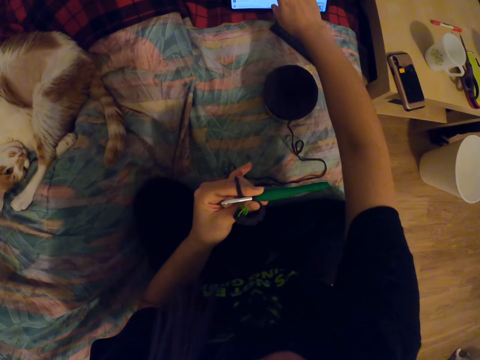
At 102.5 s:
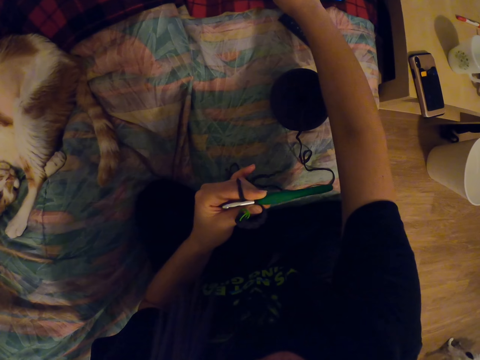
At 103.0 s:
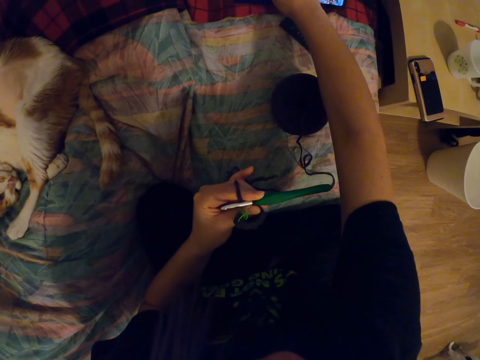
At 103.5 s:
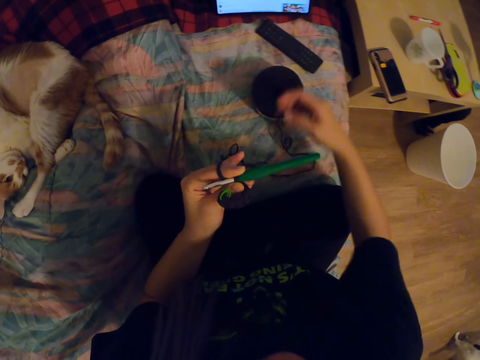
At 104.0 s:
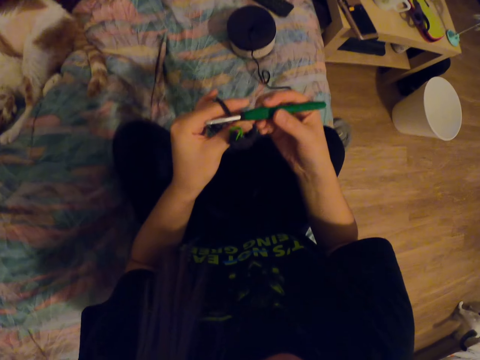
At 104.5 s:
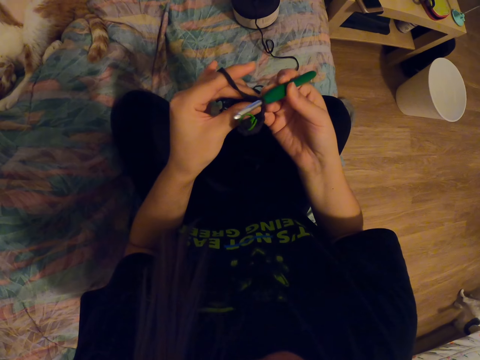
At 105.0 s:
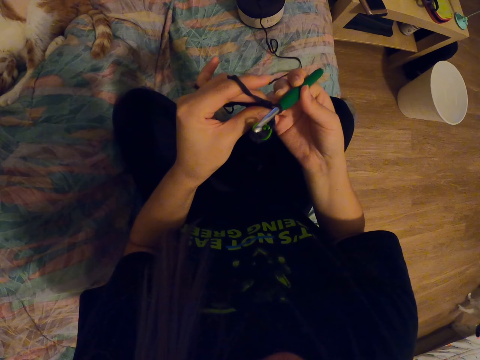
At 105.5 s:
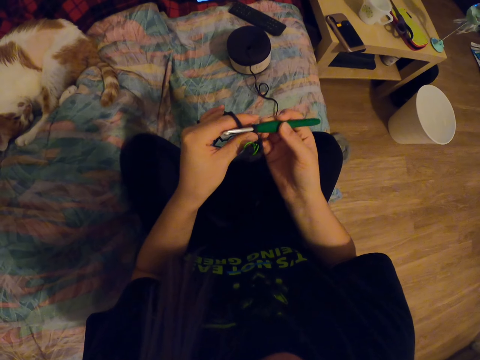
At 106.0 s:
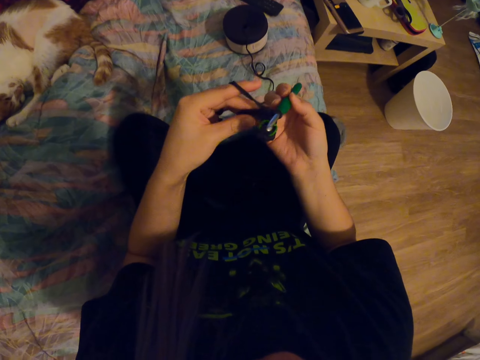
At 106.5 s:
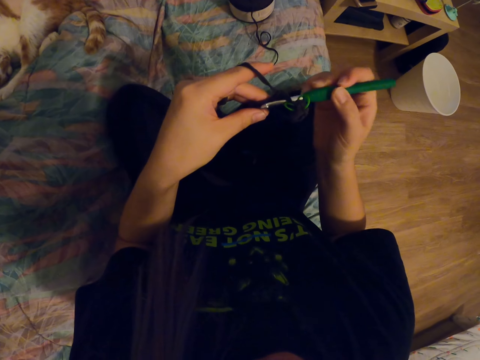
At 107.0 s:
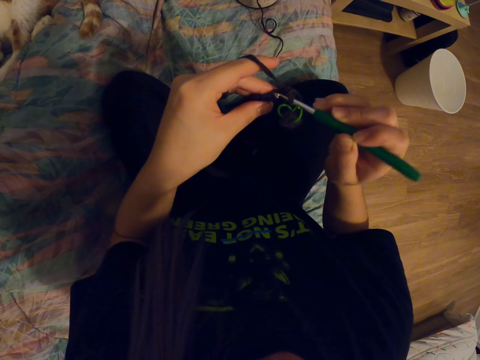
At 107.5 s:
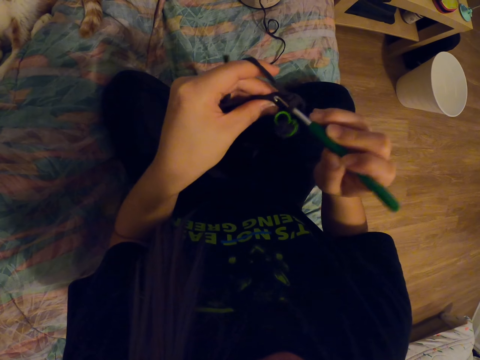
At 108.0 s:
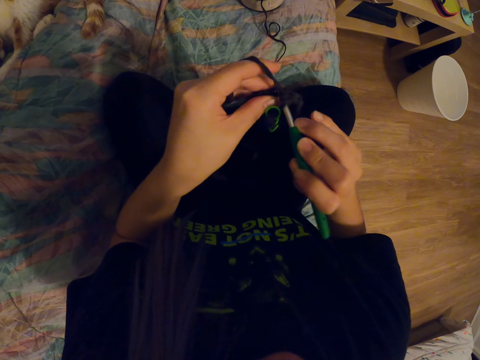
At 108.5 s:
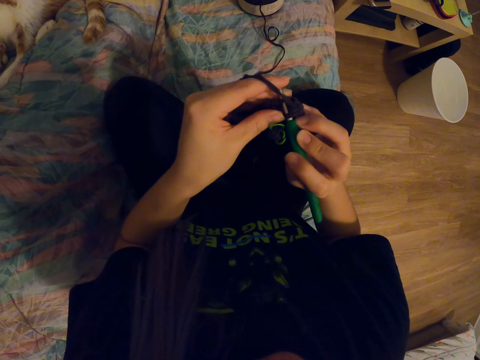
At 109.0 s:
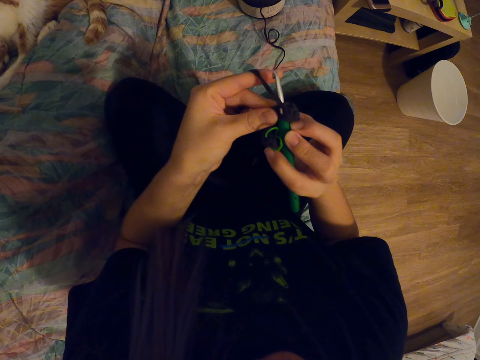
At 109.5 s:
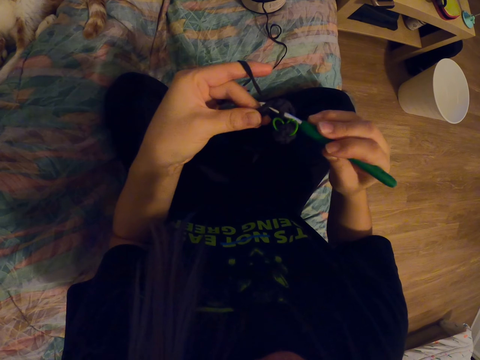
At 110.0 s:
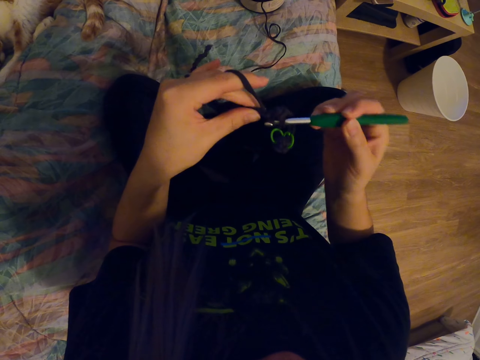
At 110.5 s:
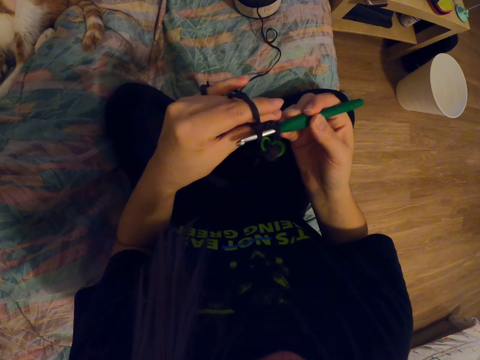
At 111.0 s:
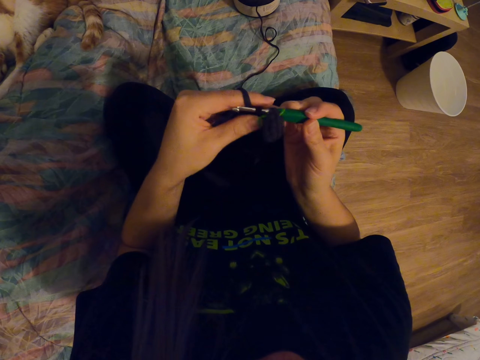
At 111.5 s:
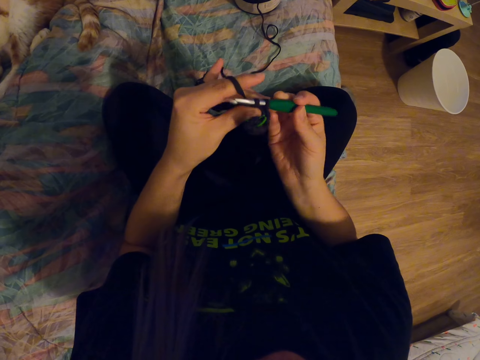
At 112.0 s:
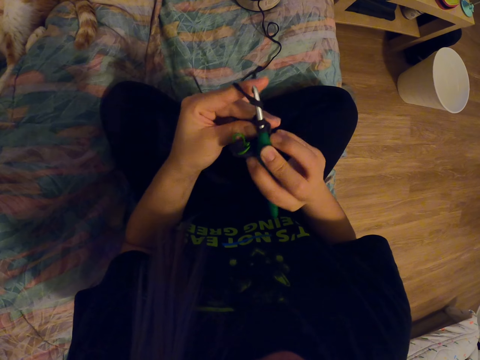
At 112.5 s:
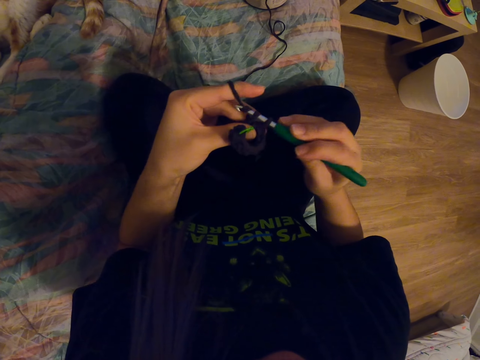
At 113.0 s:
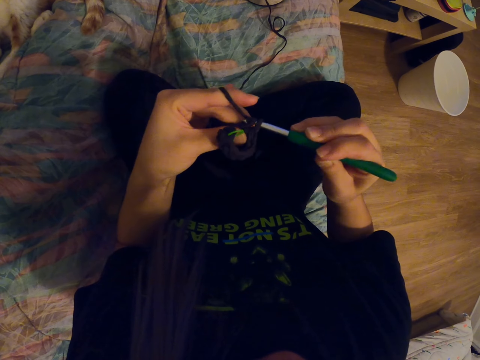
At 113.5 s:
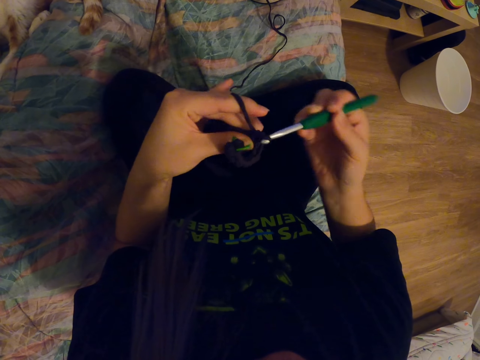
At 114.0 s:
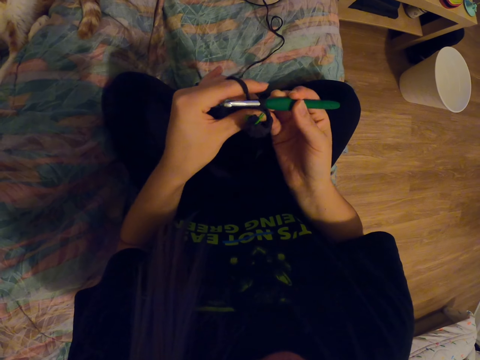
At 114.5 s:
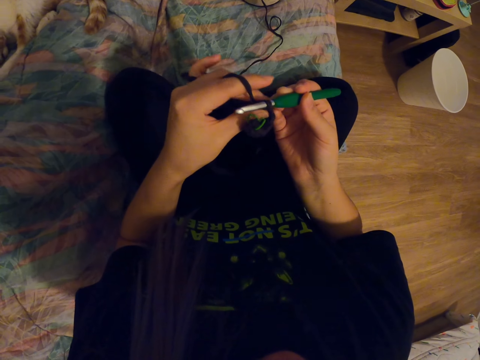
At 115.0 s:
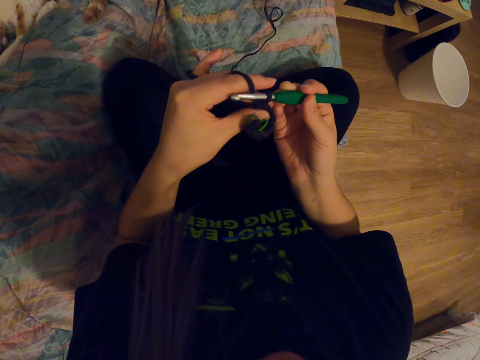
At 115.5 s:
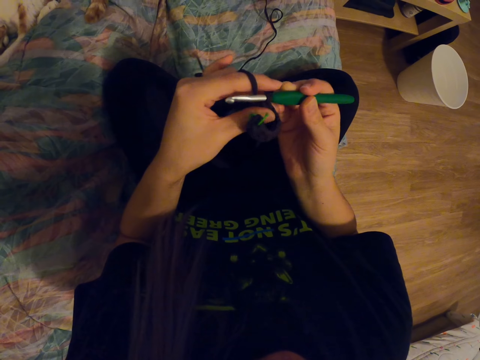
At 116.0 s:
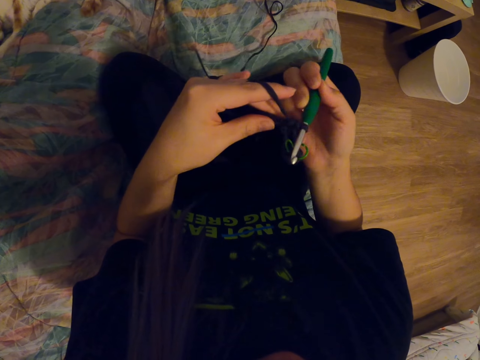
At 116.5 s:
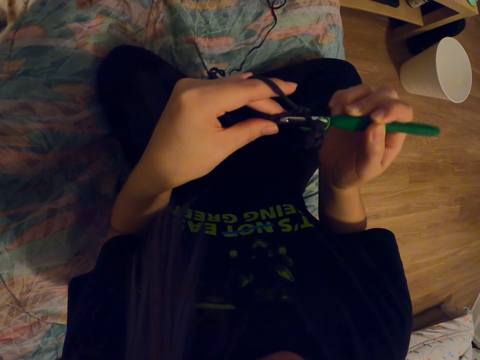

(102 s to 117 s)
The camera wearer holds the crochet hook. They knit a fabric with the crochet hook.

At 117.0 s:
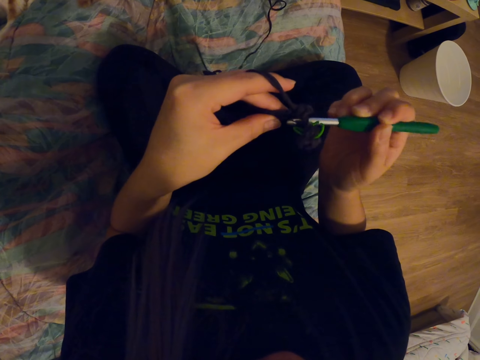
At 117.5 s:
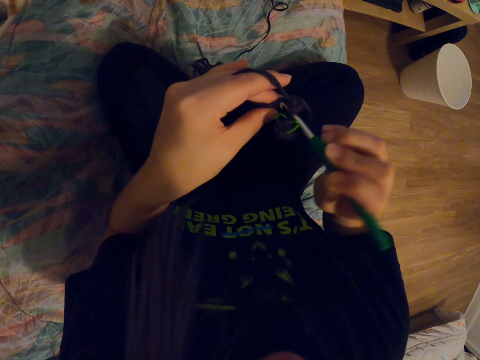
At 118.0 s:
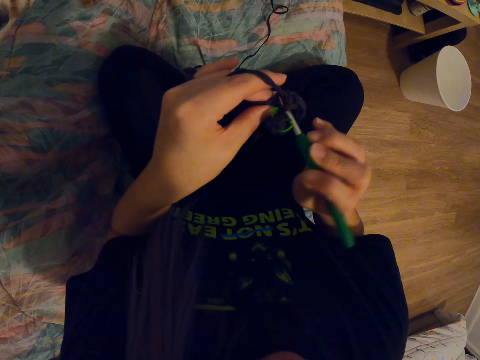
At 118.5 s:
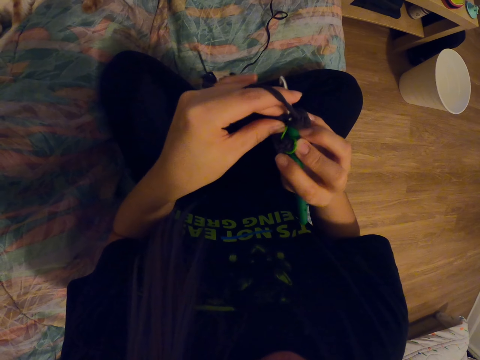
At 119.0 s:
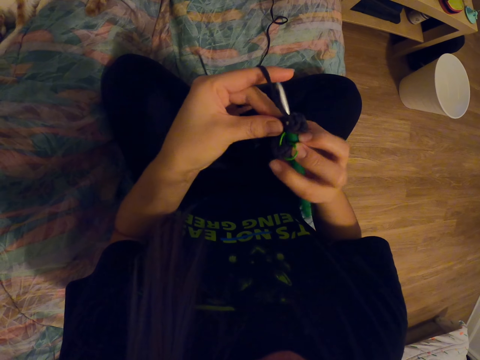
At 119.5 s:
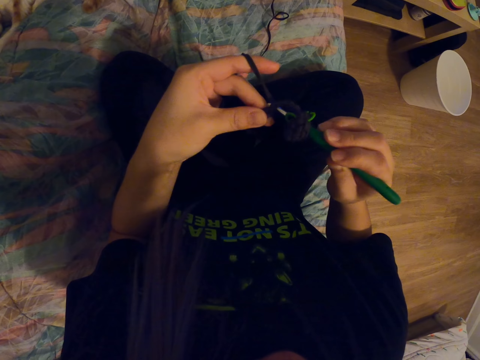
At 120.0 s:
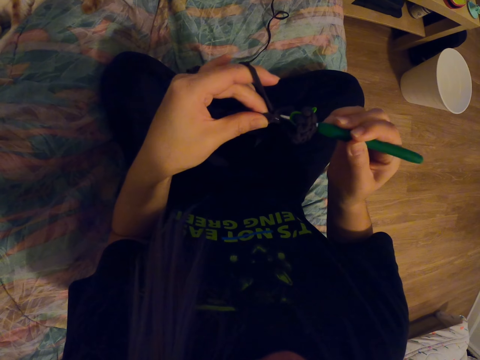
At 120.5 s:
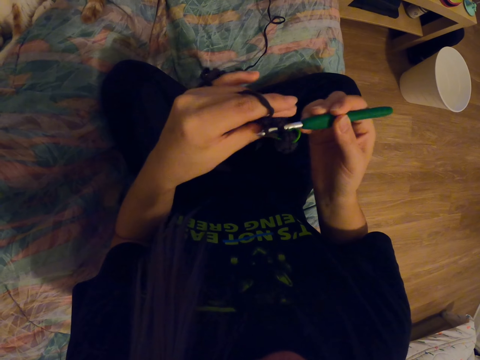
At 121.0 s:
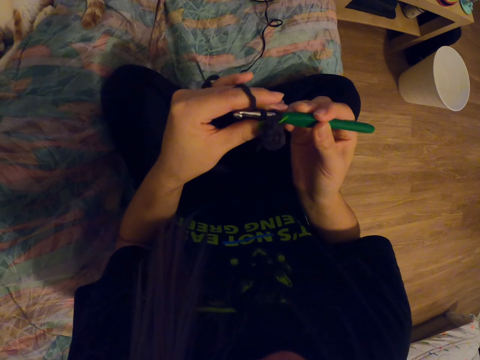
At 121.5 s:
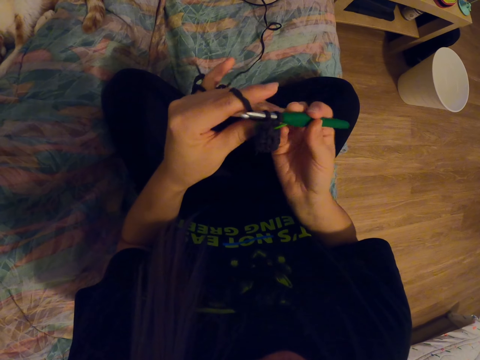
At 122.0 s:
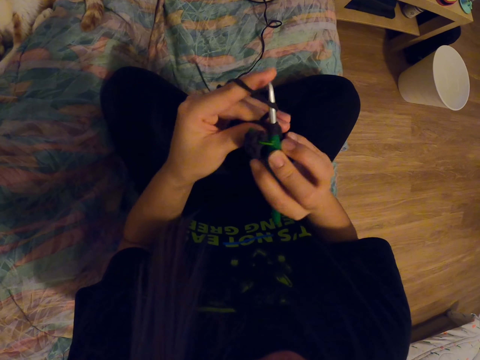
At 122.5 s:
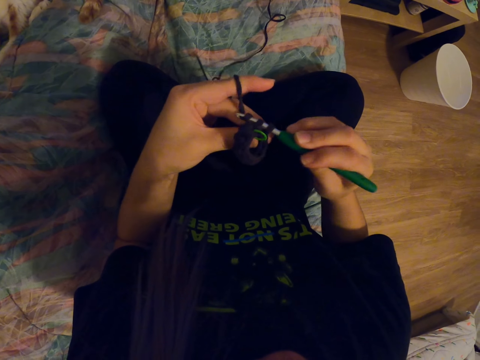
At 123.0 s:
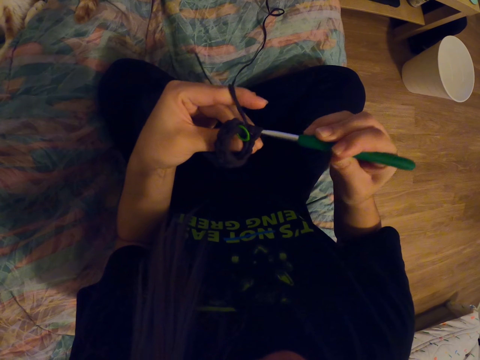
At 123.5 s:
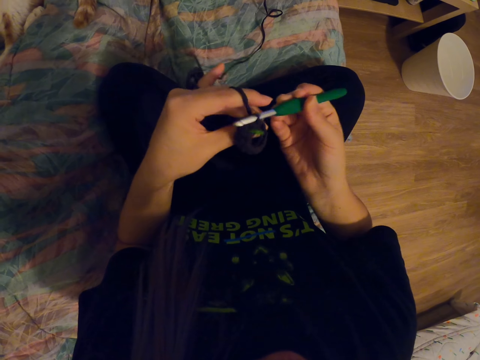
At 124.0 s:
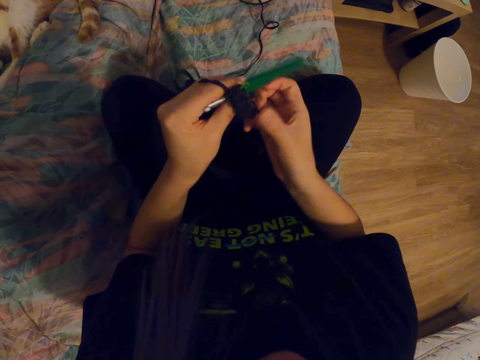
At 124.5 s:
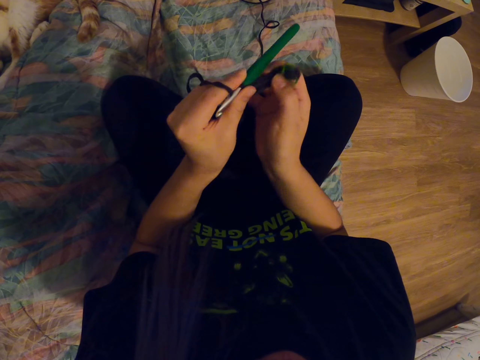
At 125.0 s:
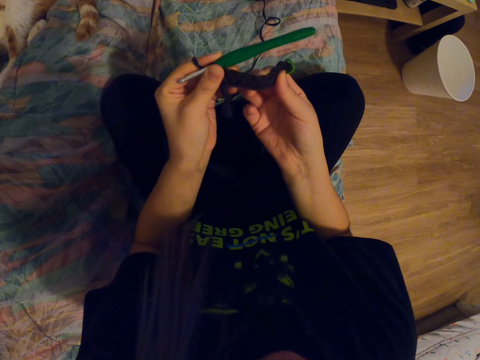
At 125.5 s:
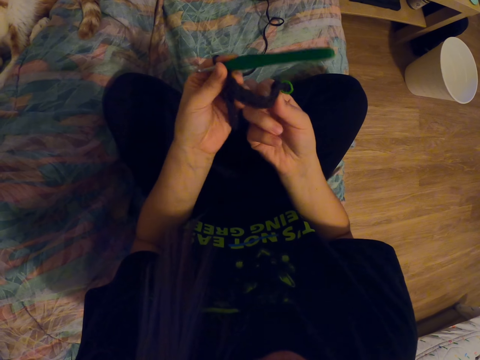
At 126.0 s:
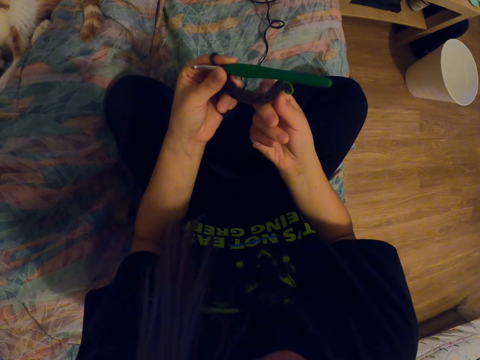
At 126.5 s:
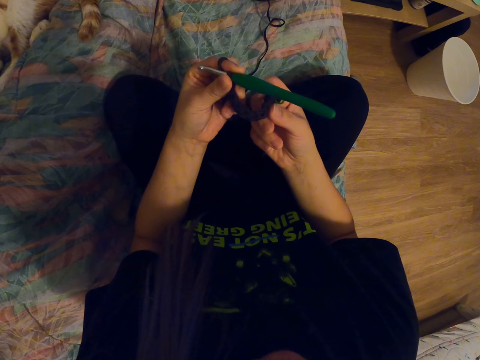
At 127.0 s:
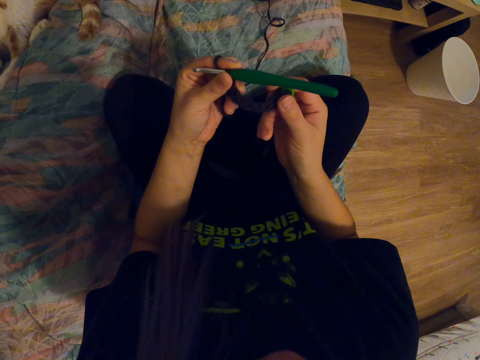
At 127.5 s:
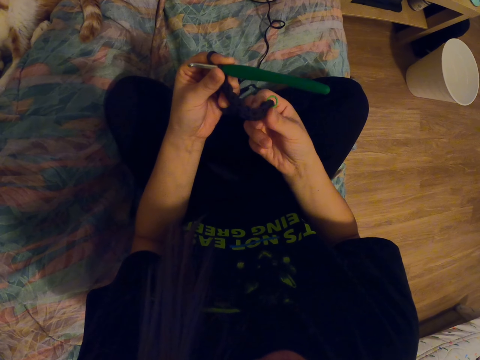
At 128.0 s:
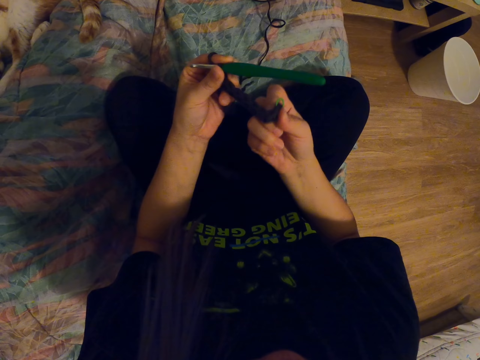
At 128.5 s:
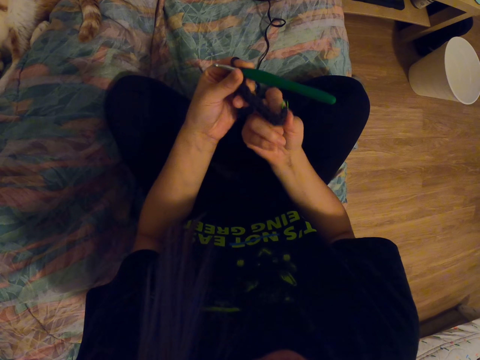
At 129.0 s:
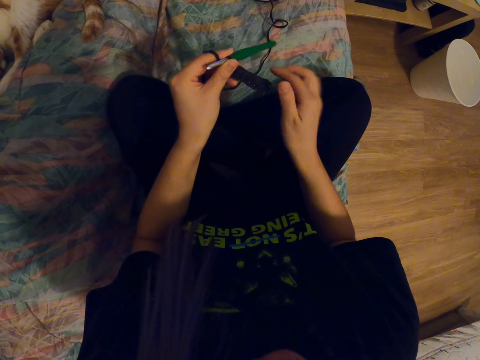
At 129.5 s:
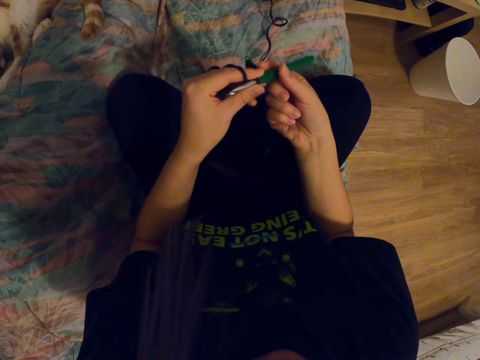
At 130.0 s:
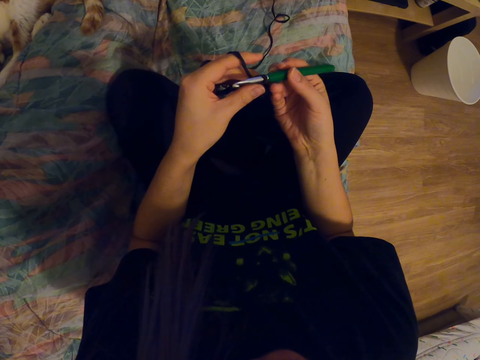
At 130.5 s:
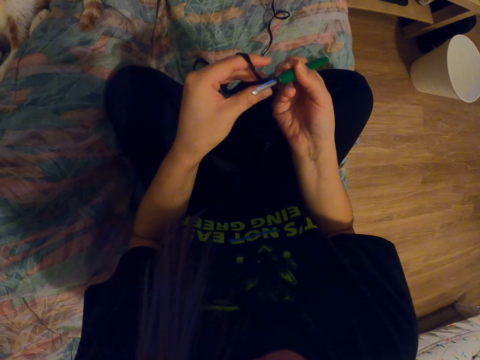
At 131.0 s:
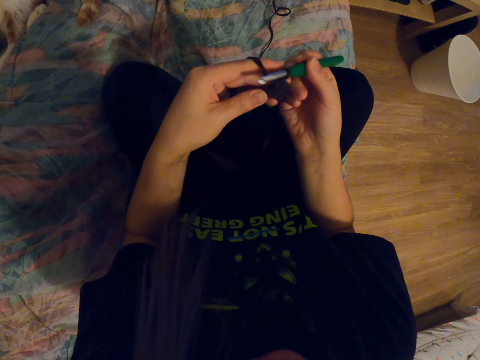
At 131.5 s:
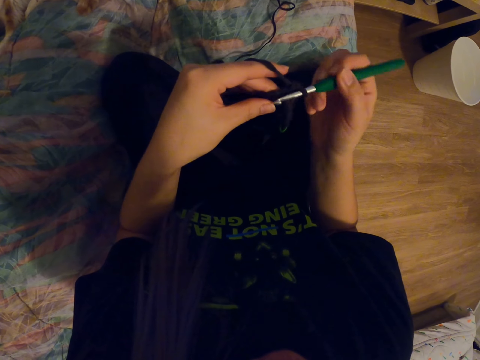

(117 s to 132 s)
The camera wearer adjusts the fabric. They twist the fabric. They hold the crochet hook. They look at the crochet hook.
